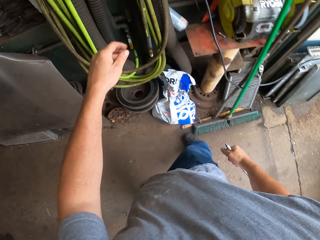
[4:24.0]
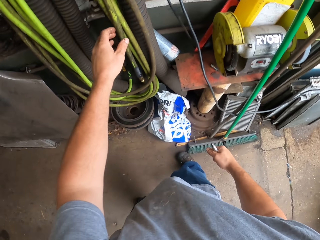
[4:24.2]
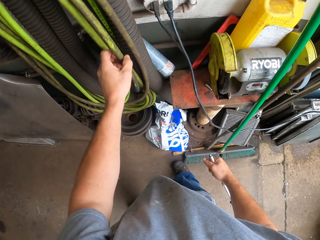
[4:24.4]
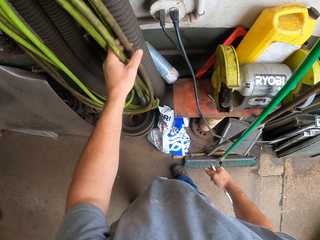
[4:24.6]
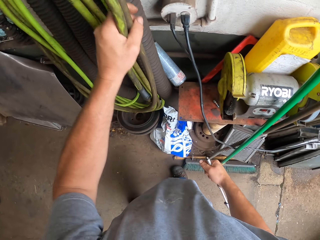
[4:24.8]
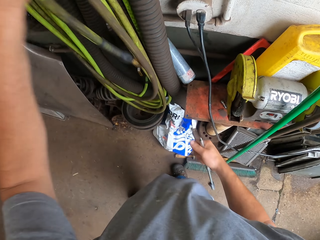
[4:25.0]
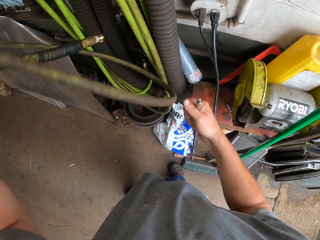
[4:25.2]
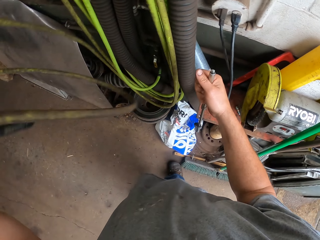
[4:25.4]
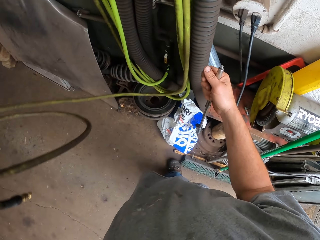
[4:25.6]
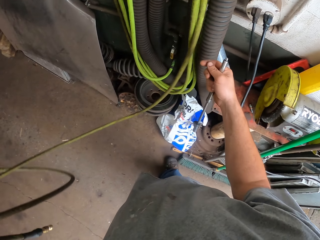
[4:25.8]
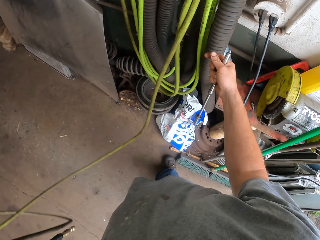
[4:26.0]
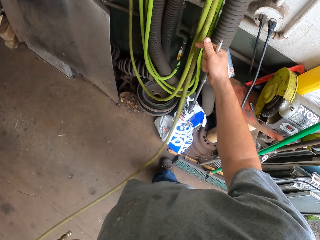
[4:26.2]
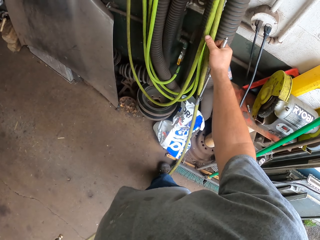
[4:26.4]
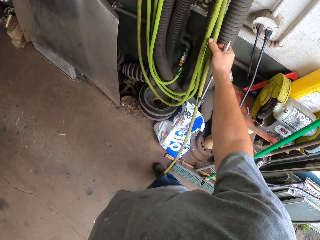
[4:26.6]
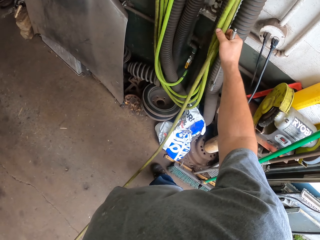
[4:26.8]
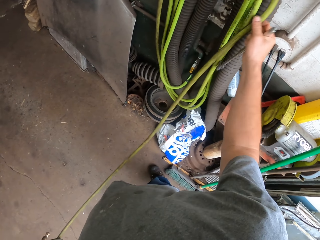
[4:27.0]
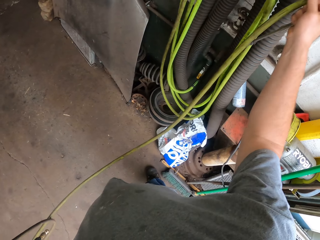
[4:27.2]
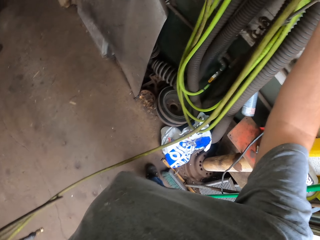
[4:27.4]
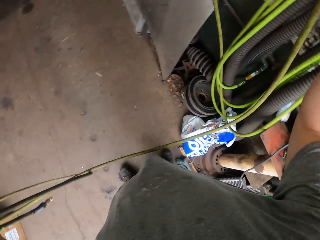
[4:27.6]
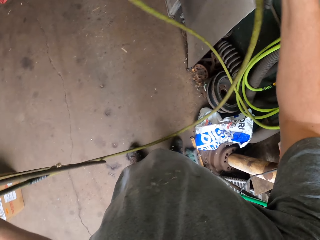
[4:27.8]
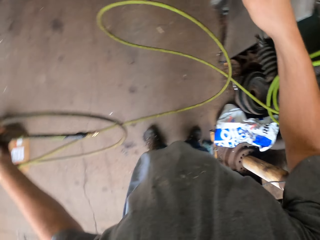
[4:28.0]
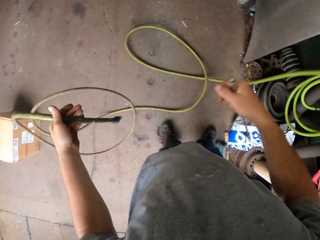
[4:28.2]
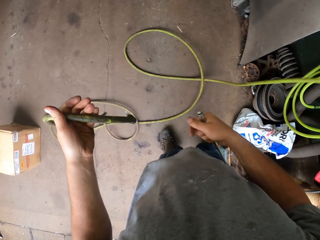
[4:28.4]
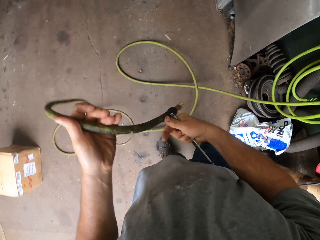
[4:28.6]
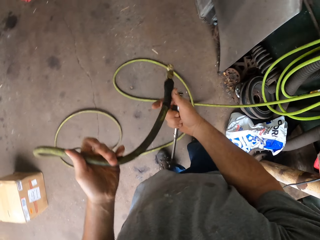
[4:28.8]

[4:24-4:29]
The camera wearer picks up the pipe. They remove the gas pipe.

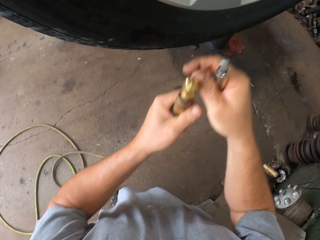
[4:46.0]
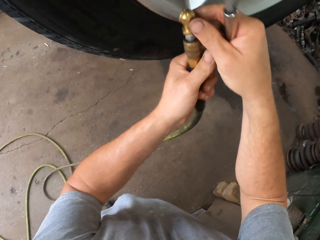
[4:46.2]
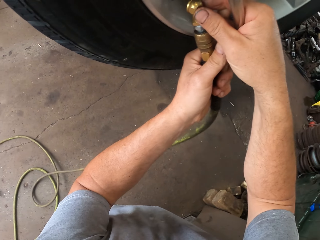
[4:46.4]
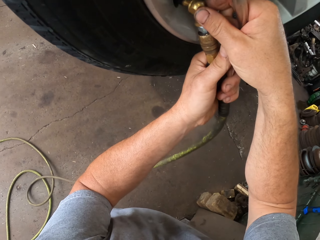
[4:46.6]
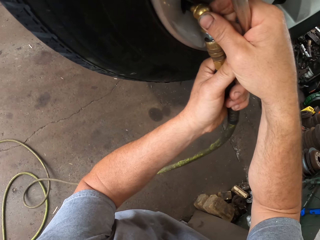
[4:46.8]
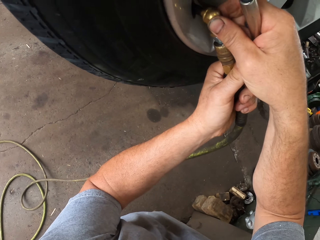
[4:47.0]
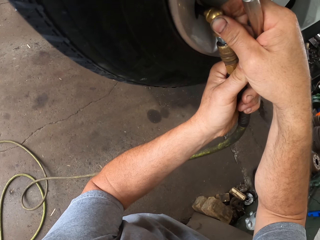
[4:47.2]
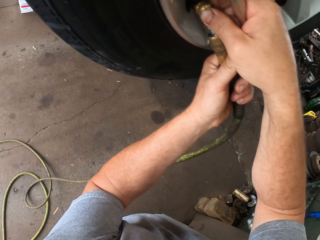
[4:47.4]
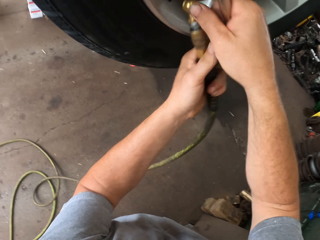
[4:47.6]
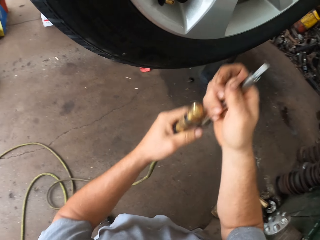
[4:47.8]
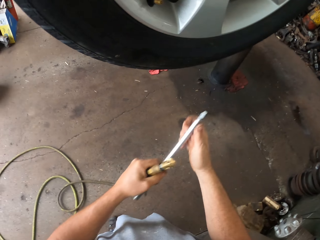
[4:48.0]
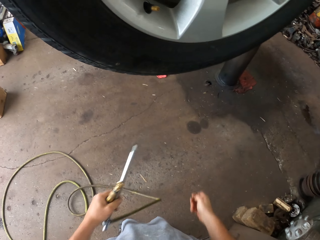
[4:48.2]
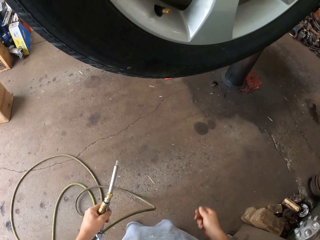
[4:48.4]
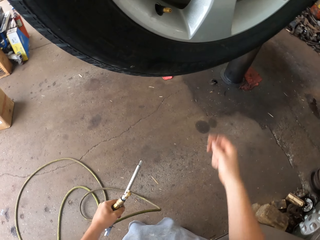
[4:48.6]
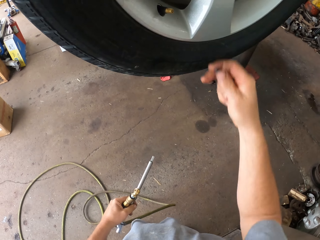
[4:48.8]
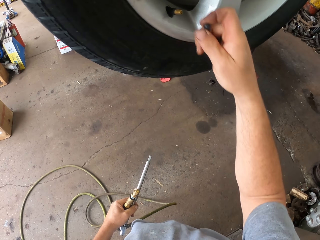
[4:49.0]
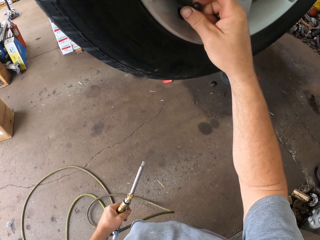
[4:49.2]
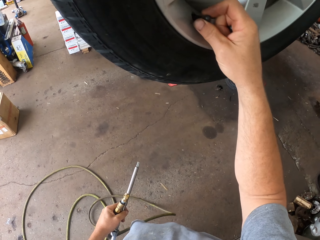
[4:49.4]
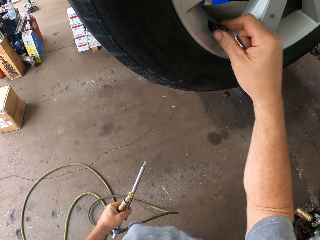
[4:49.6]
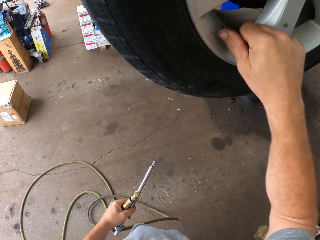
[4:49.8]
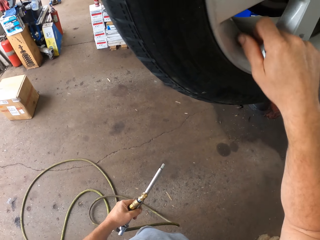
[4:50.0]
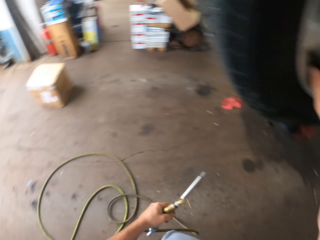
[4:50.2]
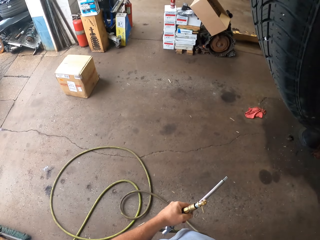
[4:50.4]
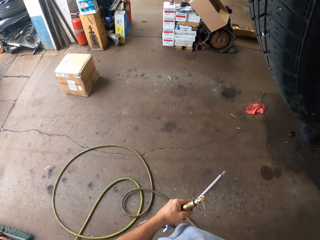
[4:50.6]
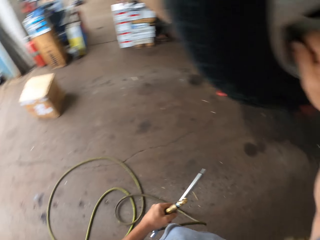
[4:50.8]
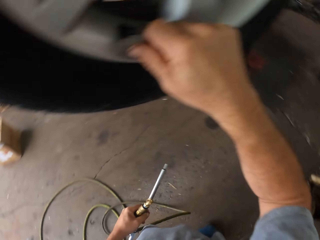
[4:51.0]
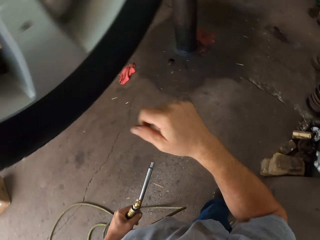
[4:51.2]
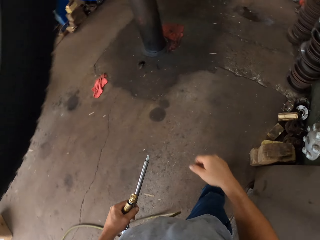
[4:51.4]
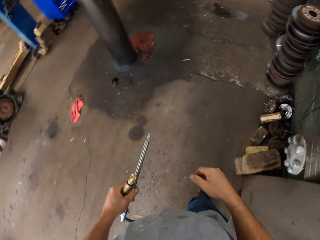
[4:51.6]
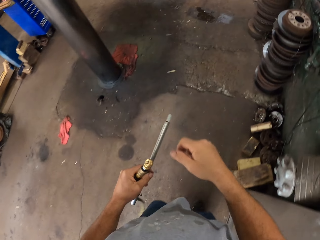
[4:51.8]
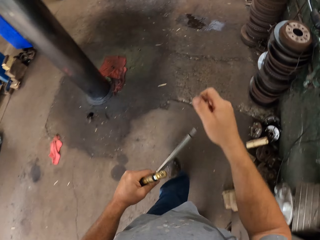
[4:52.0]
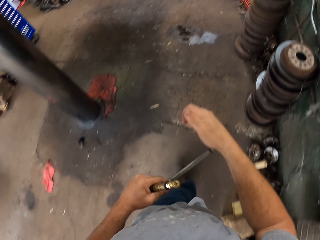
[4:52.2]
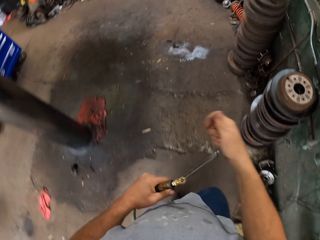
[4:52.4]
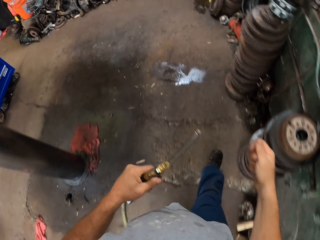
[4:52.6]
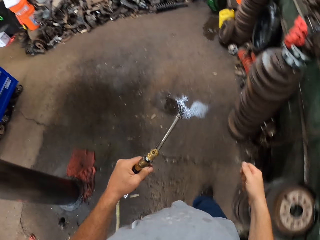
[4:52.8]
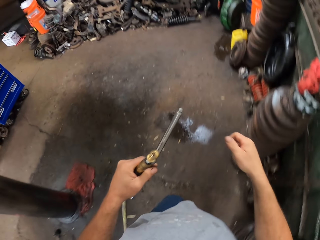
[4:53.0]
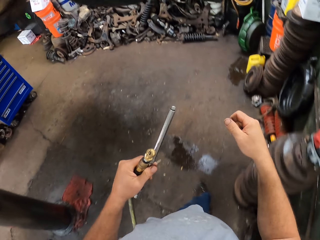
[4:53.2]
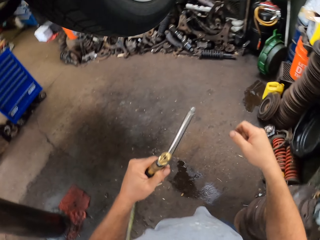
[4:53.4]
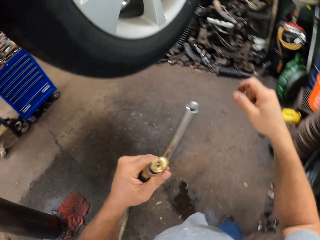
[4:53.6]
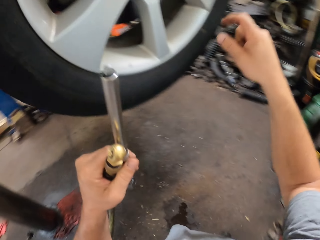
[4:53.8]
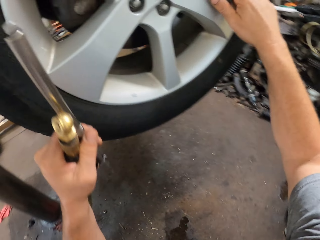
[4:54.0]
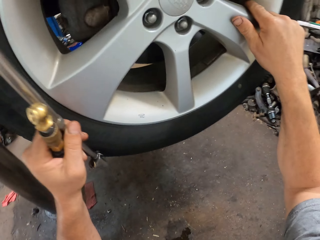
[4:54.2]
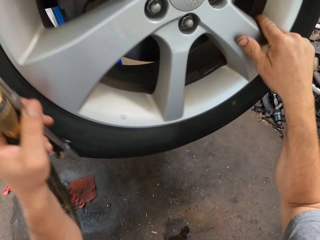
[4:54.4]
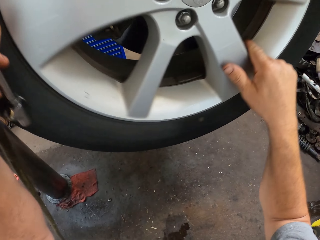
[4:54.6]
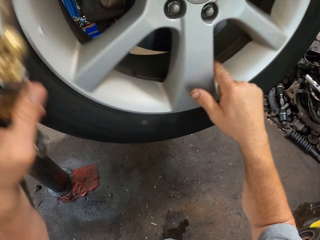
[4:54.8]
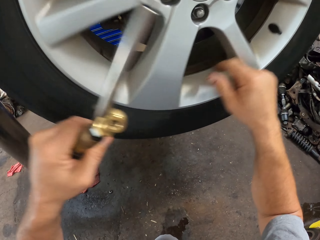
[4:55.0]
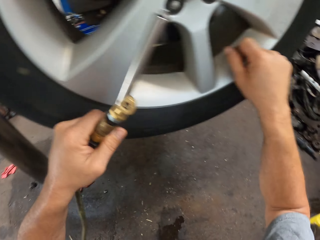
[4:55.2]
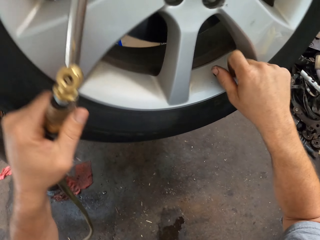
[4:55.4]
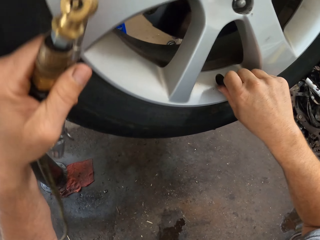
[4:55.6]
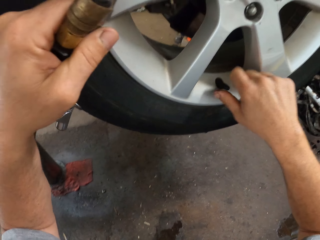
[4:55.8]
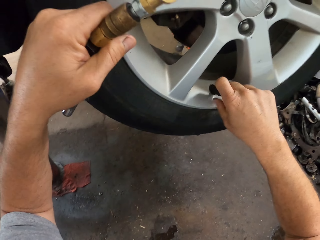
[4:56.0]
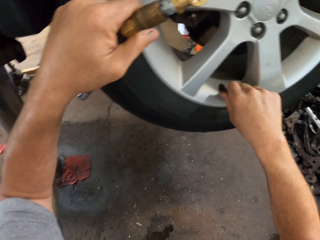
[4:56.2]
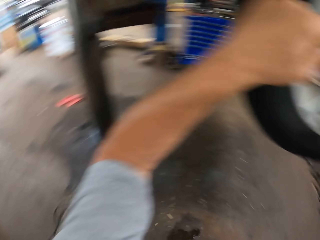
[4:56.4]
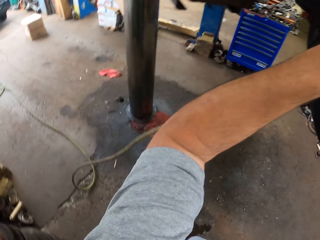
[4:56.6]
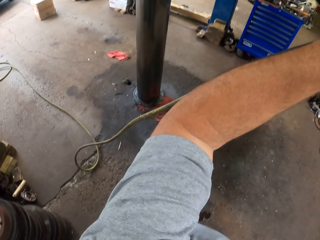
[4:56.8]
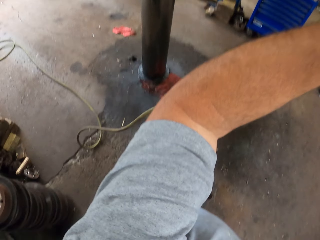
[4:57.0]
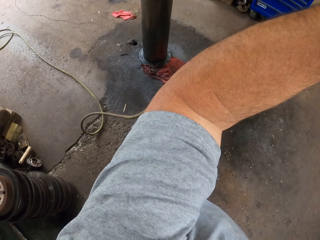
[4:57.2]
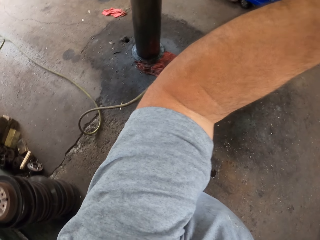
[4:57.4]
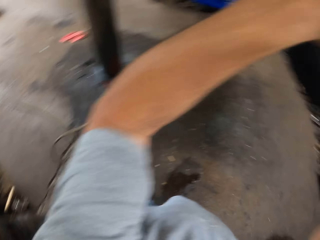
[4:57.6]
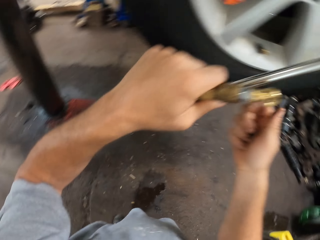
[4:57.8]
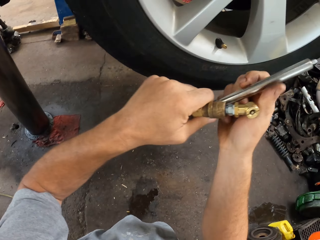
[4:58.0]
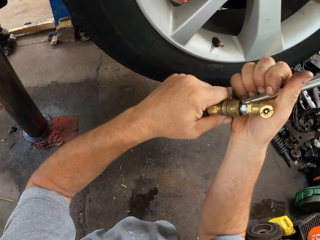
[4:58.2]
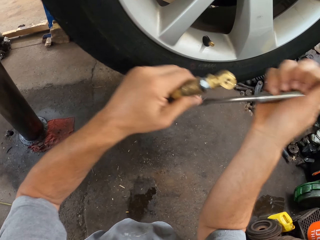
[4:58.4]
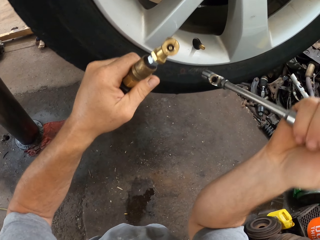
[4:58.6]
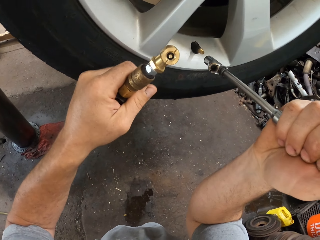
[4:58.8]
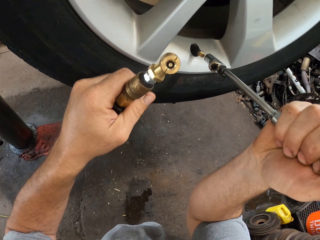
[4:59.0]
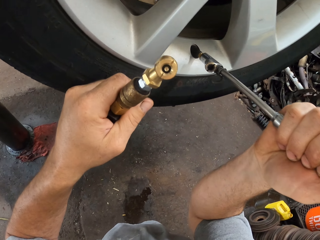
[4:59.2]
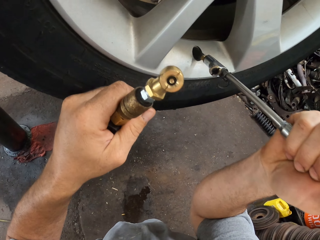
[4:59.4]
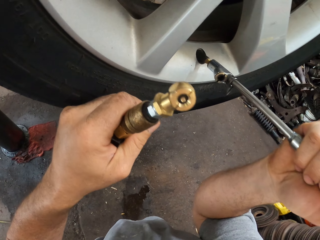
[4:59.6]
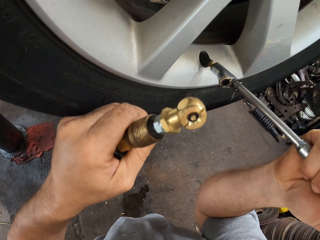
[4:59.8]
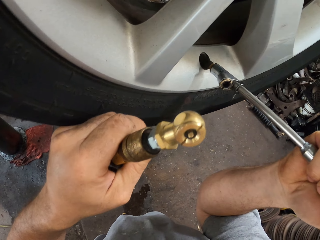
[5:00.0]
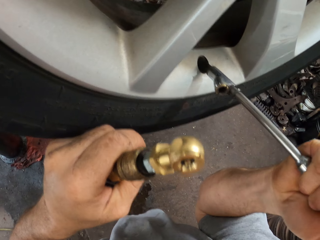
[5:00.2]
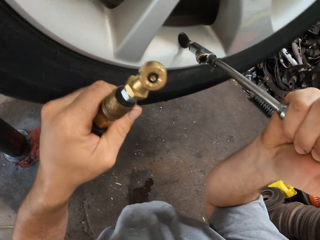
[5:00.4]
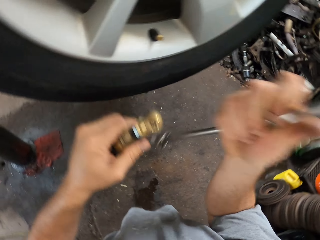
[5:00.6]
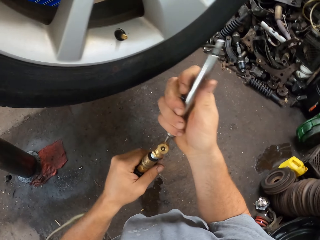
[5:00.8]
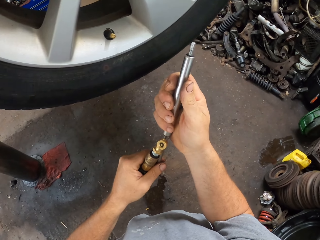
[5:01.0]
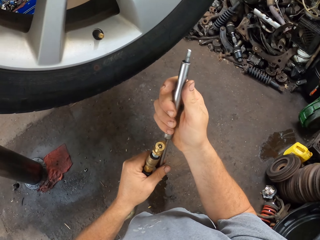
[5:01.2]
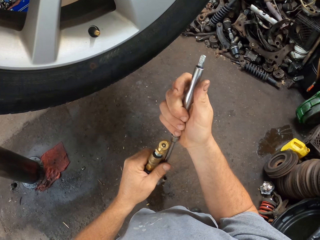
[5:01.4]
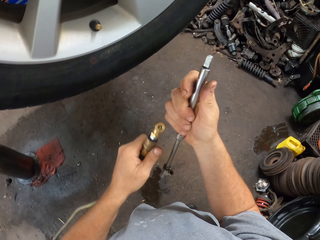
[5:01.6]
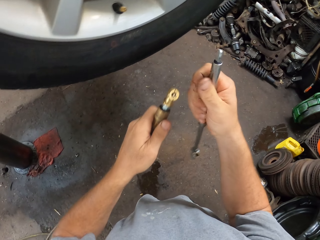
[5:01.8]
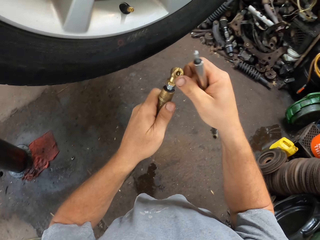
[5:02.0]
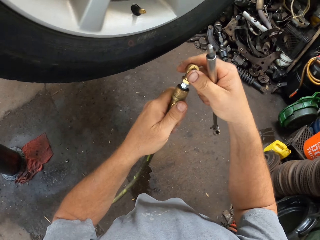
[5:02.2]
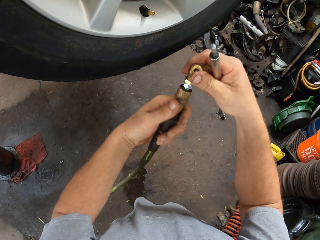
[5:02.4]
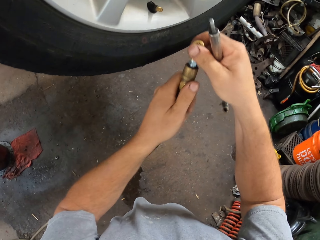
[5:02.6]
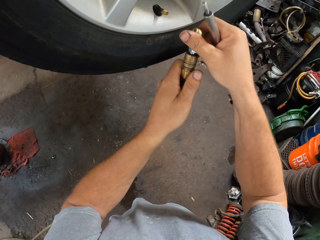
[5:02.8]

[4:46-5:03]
The camera wearer places the mouth of the gas pipe on the nut in the wheel. He removes the mouth of the gas pipe on the nut. He closes the nut with his hand. He walks forward around the garage. He turns the wheel tire, holds the wheel and opens the nut. He holds something, places something on the nut and removes it from the nut.
